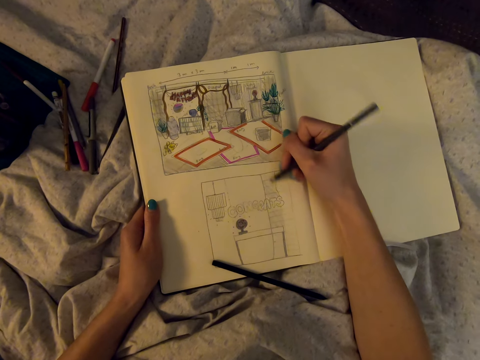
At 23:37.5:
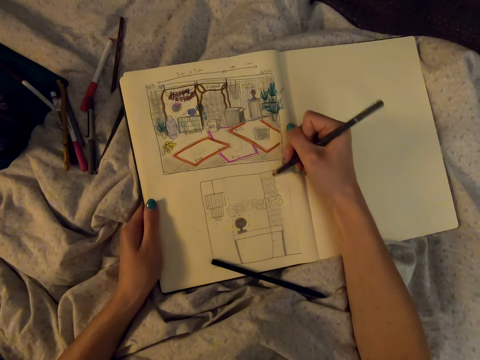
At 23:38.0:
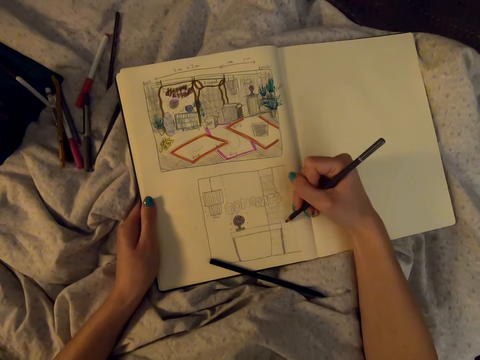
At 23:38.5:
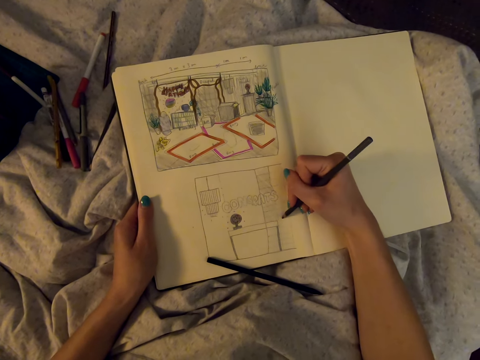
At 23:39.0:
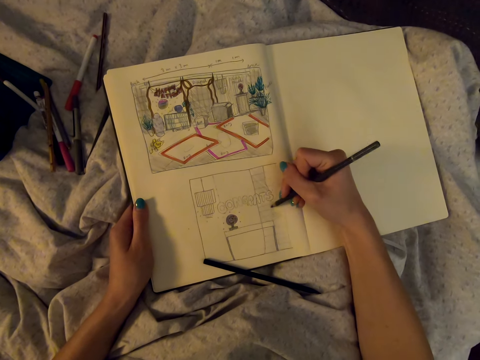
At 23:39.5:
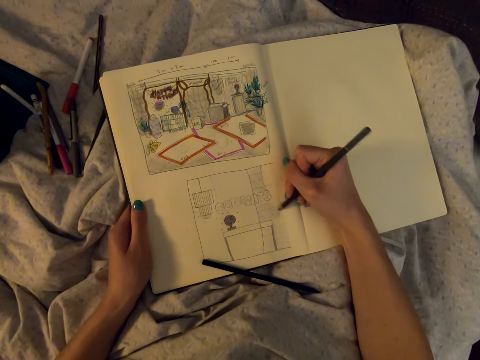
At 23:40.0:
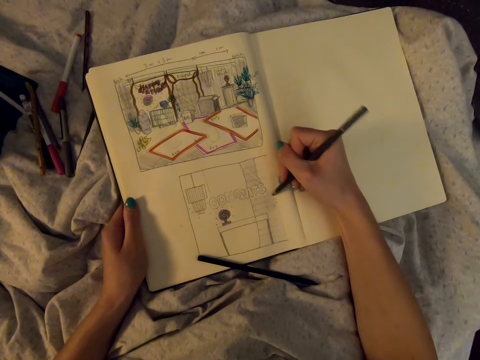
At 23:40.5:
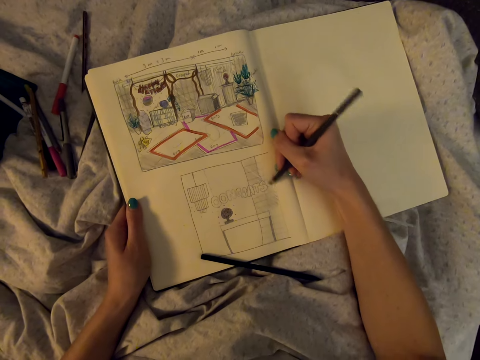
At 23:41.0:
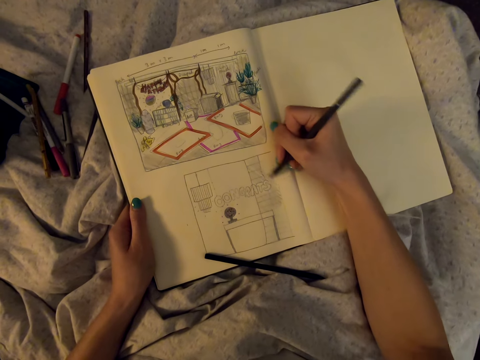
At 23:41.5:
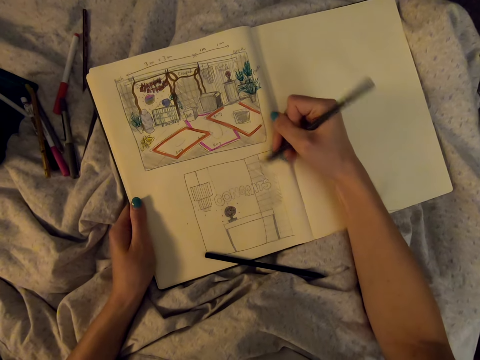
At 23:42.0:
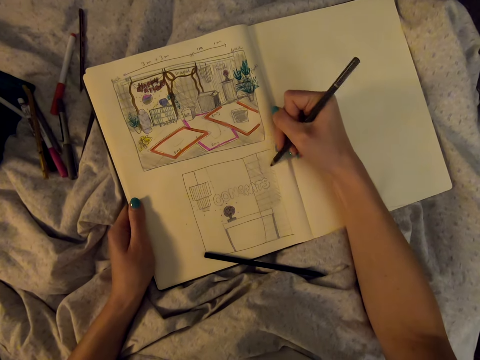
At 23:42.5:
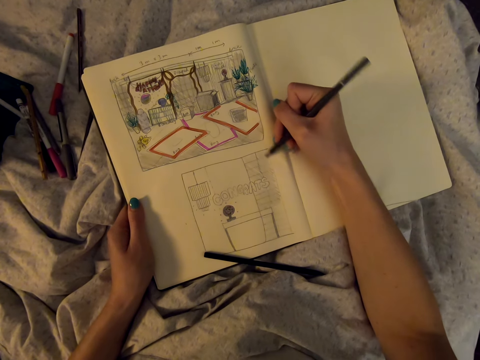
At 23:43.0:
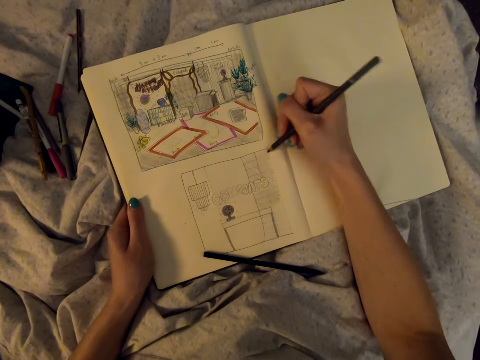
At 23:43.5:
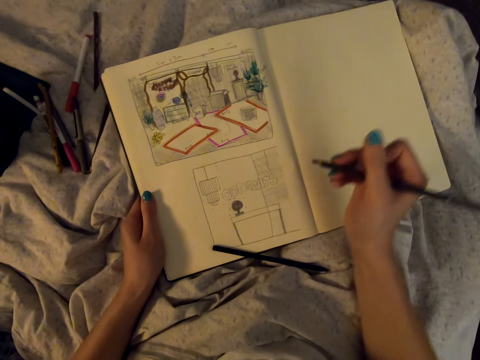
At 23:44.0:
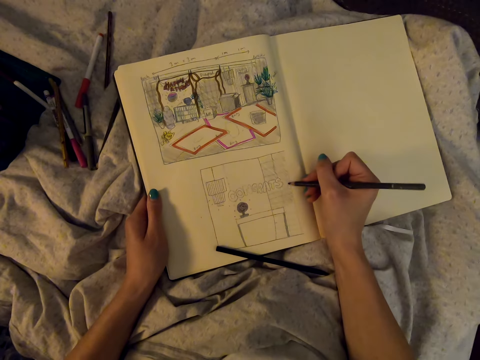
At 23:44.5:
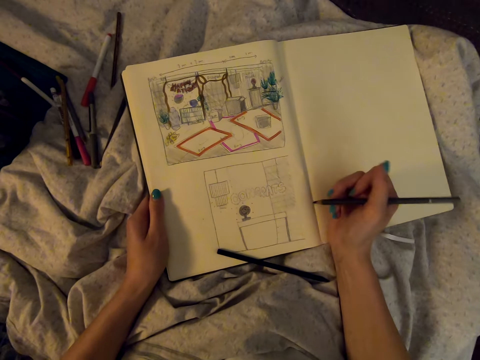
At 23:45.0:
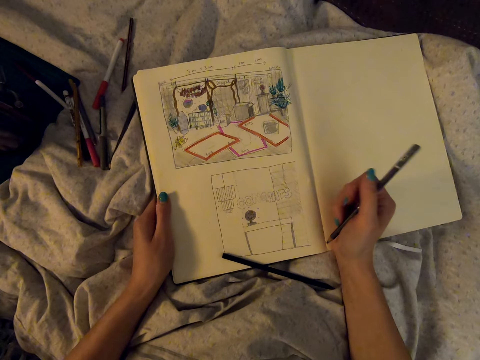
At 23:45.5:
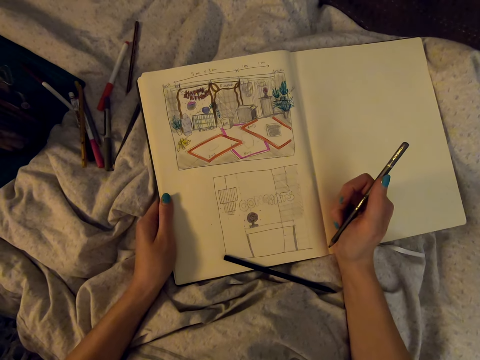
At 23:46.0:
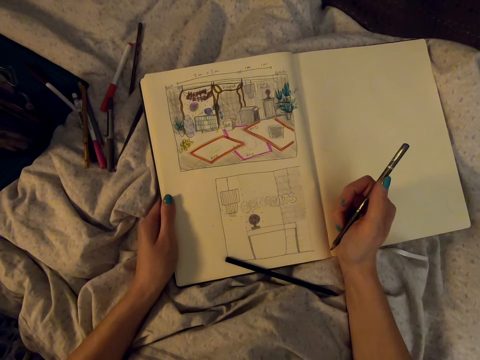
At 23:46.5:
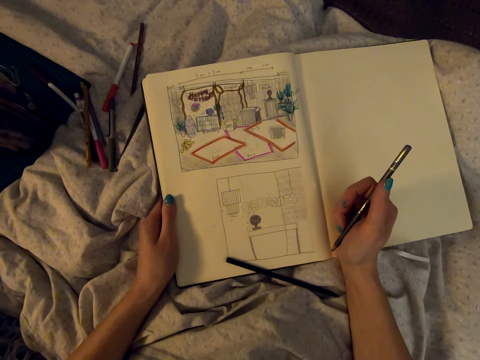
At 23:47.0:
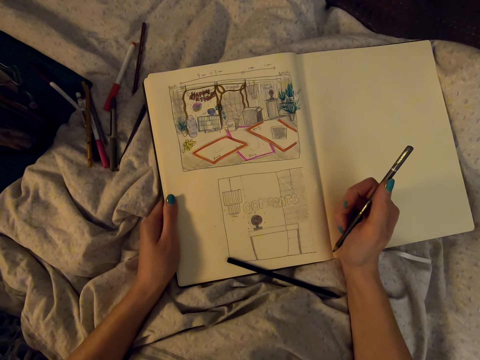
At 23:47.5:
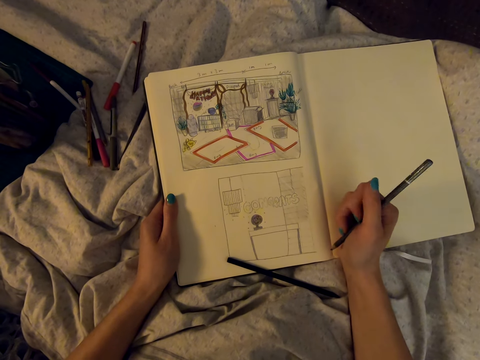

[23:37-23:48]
The camera wearer looks at the drawing.

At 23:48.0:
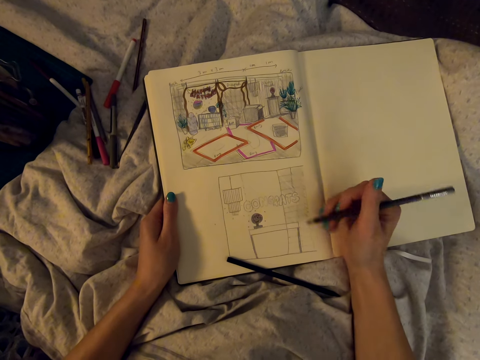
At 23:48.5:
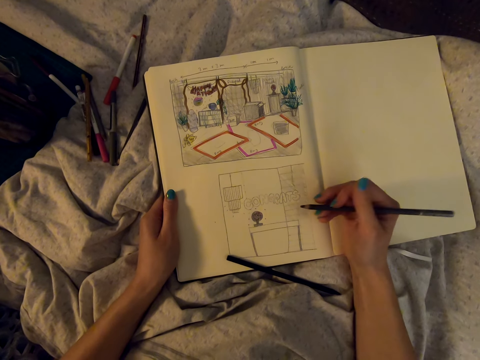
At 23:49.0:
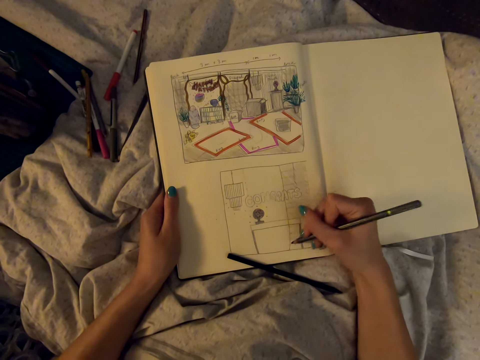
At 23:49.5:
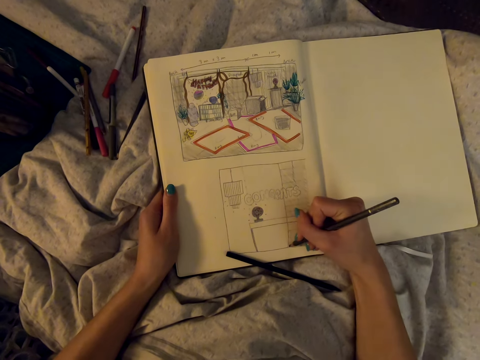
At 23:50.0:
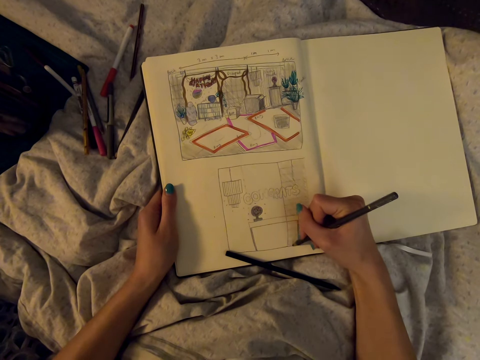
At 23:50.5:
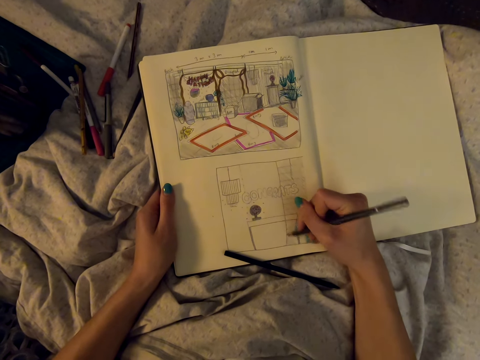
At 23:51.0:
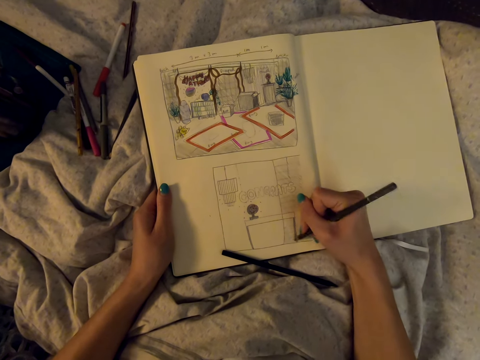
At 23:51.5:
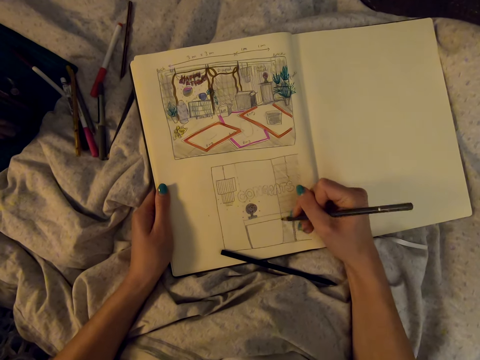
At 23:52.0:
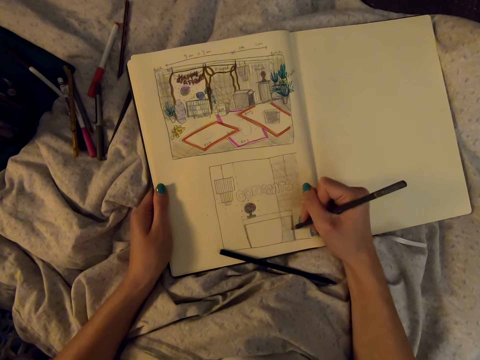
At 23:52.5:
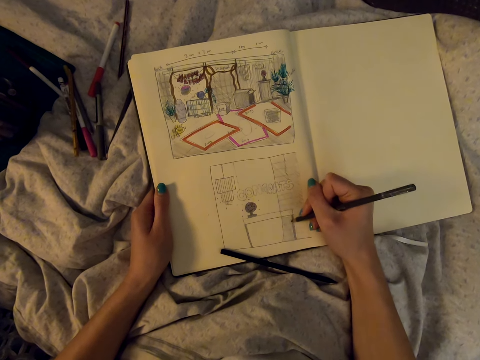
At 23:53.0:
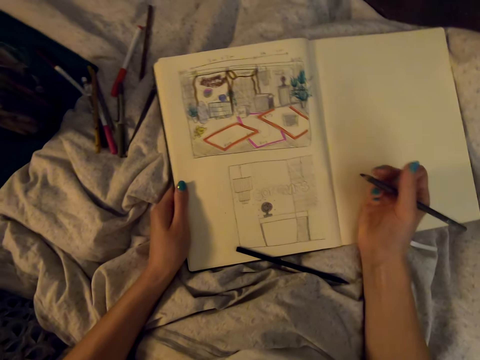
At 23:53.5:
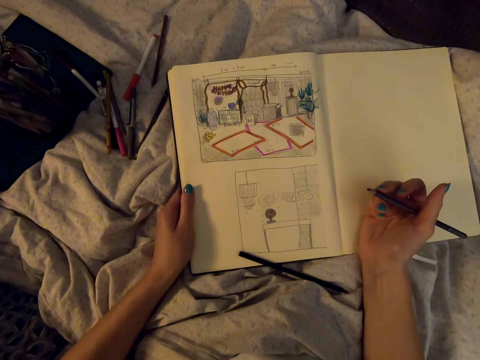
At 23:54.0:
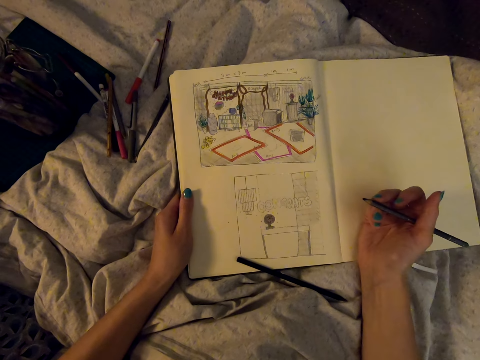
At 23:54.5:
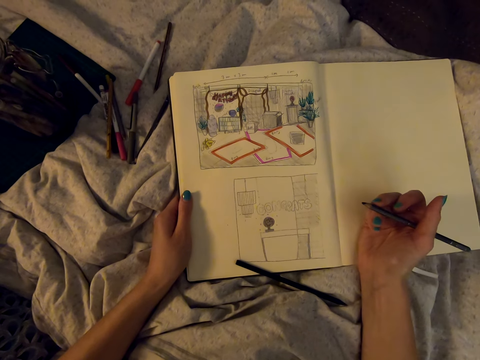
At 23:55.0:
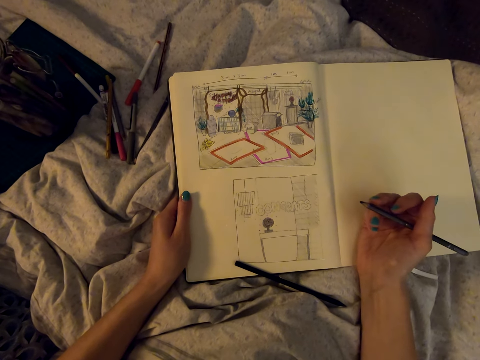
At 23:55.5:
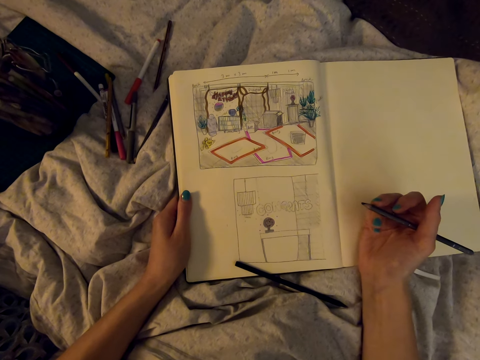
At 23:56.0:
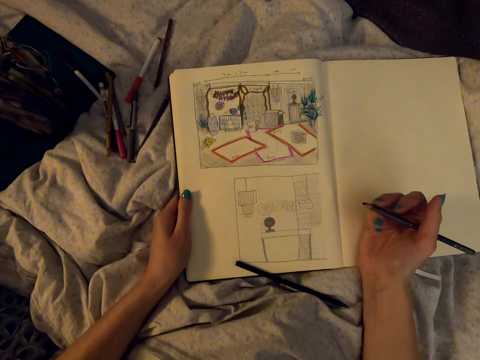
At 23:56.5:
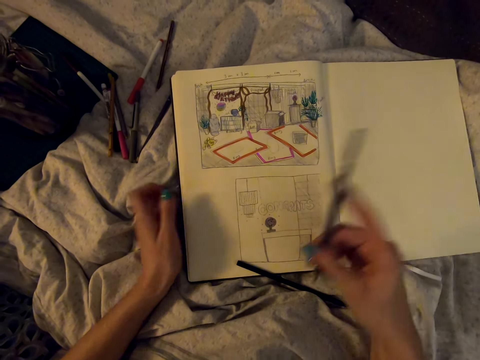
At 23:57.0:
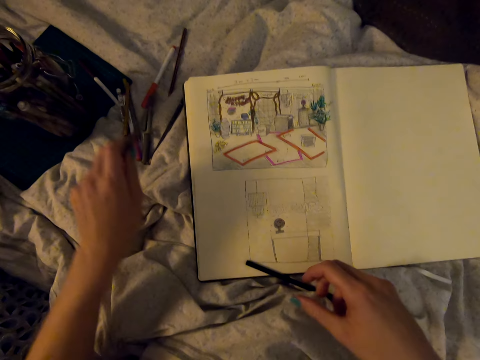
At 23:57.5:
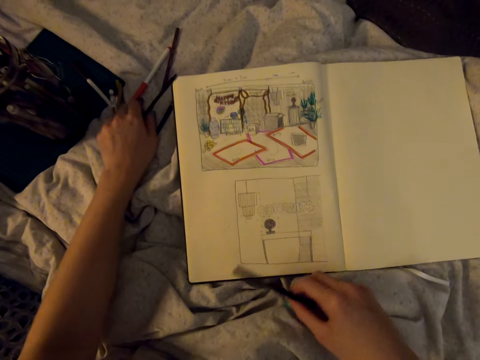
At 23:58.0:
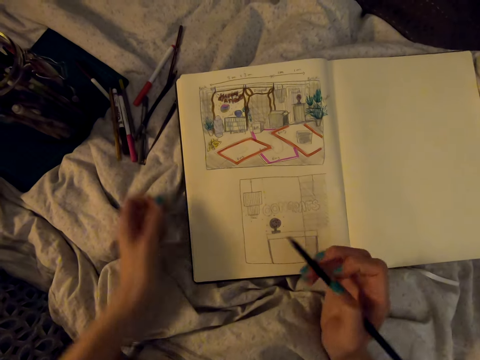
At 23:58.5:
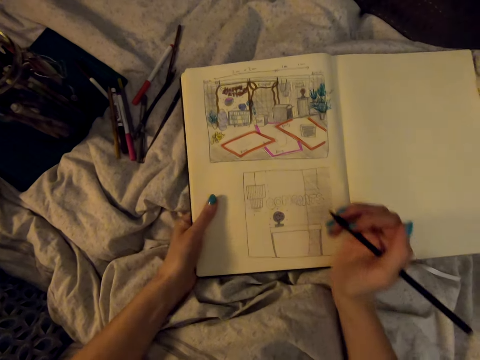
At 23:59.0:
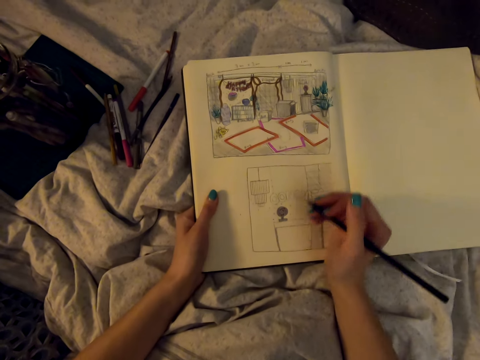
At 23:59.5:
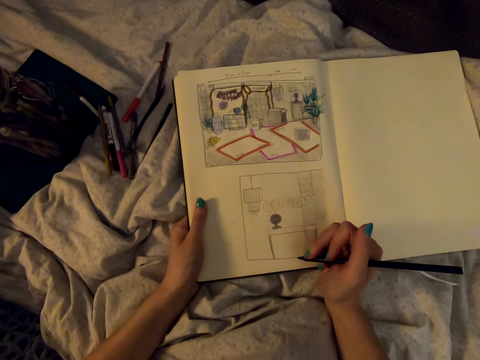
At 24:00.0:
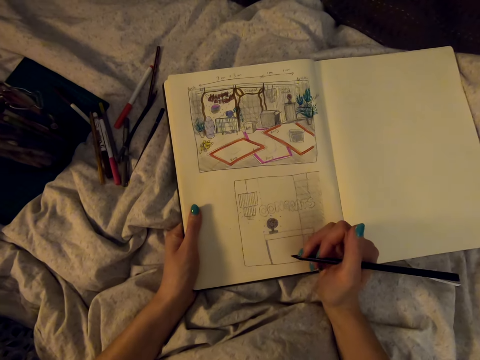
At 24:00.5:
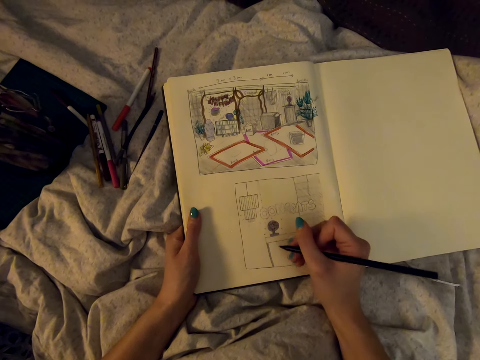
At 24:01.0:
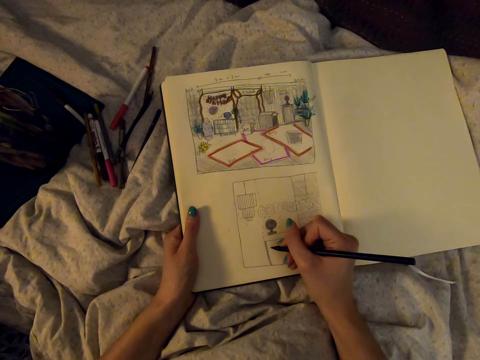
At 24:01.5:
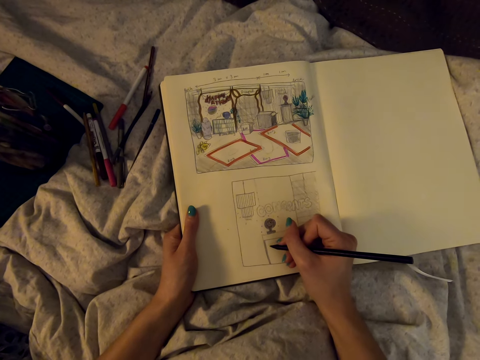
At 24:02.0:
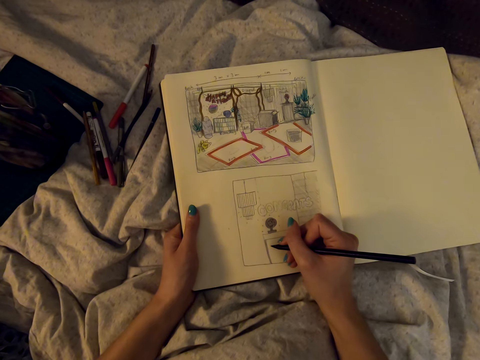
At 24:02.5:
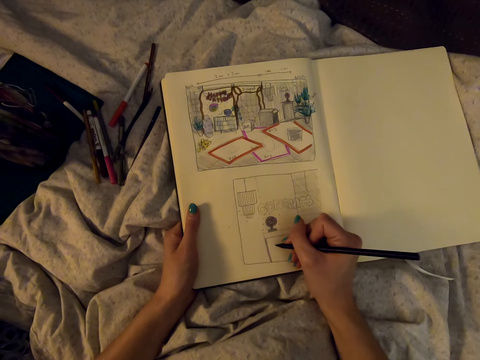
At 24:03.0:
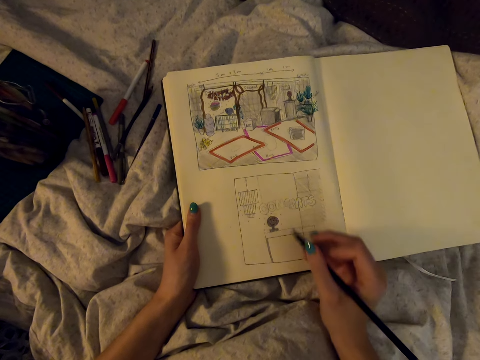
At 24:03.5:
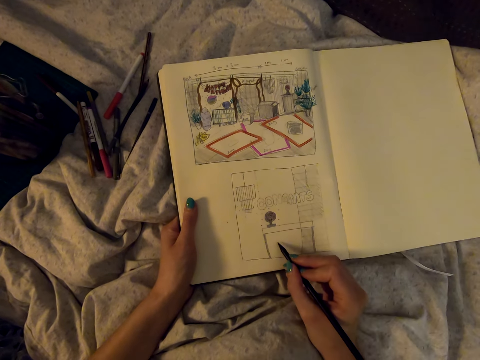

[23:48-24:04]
The camera wearer draws in the drawing book. They look at the drawing. They put the pen on the bed. They pick the pen. They draw in the drawing book.
